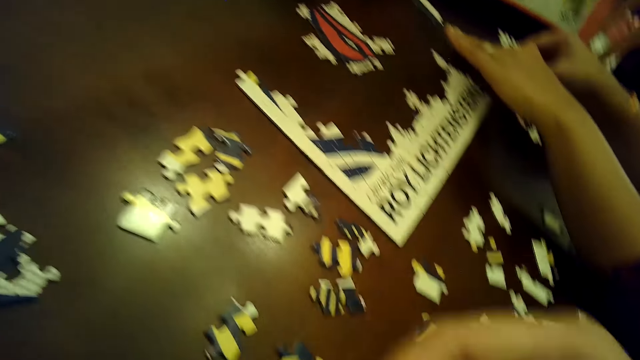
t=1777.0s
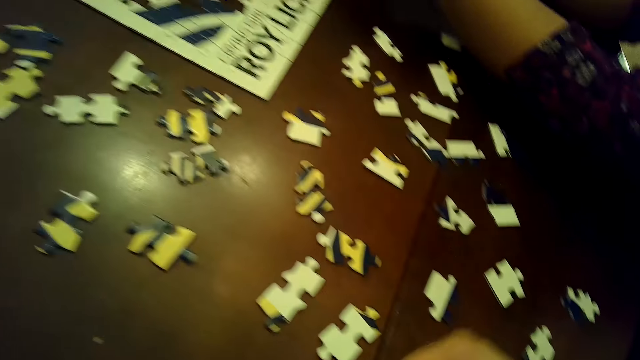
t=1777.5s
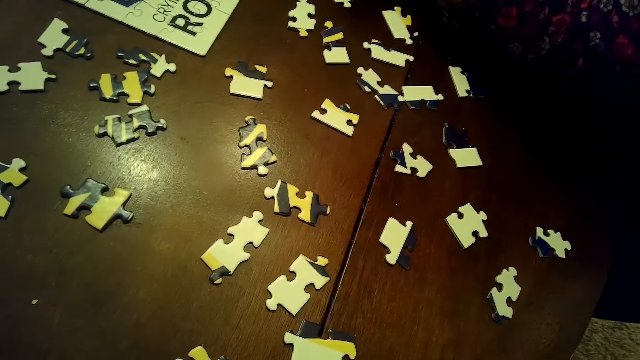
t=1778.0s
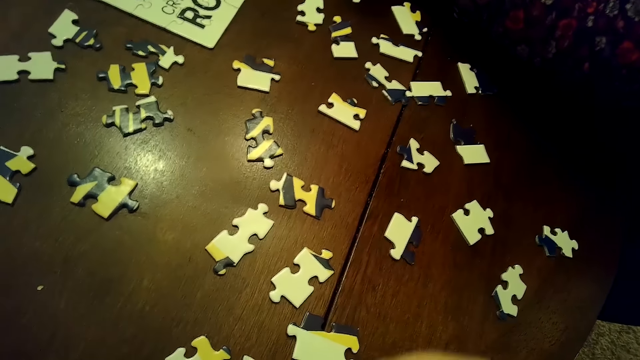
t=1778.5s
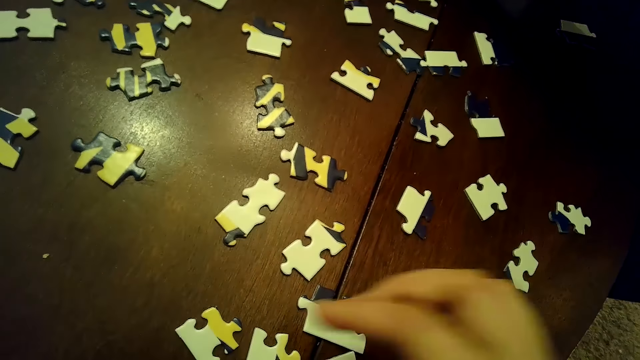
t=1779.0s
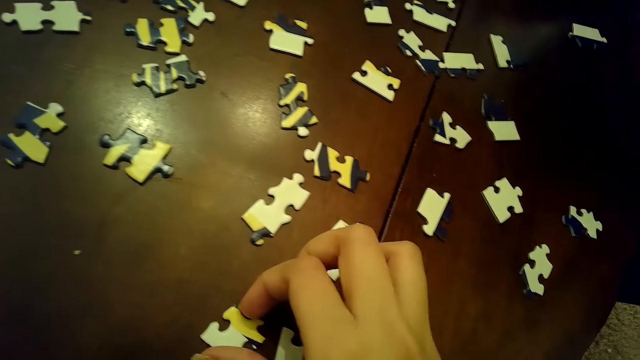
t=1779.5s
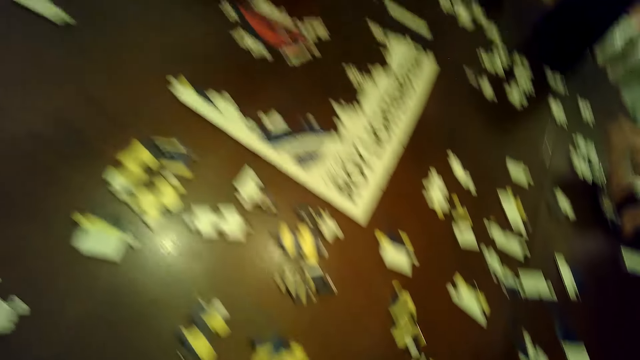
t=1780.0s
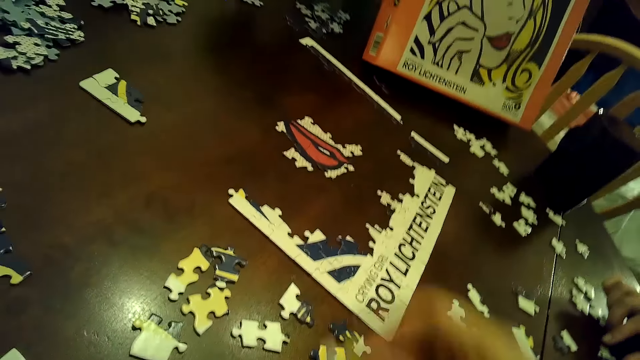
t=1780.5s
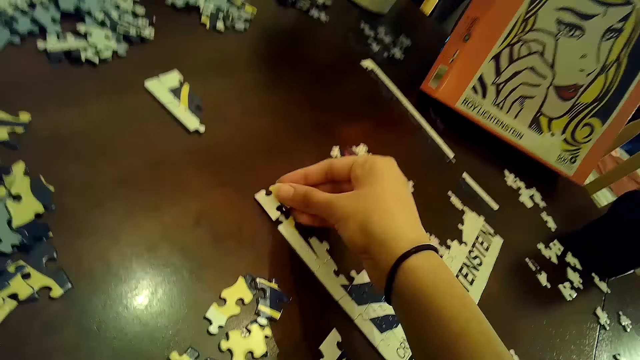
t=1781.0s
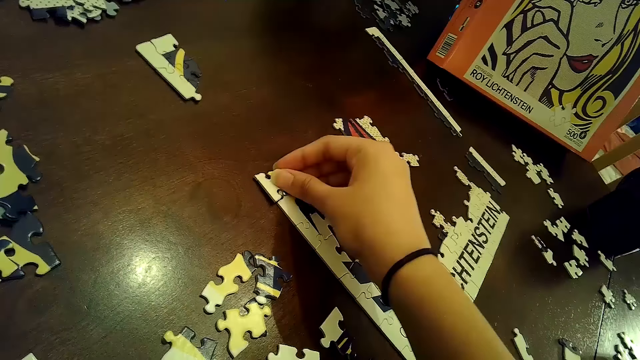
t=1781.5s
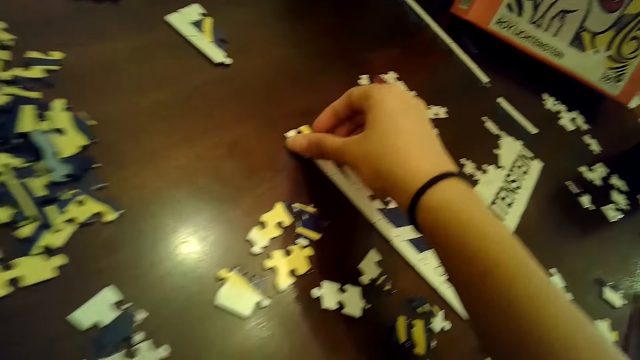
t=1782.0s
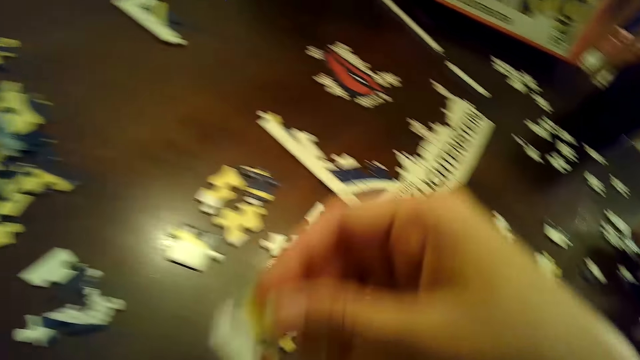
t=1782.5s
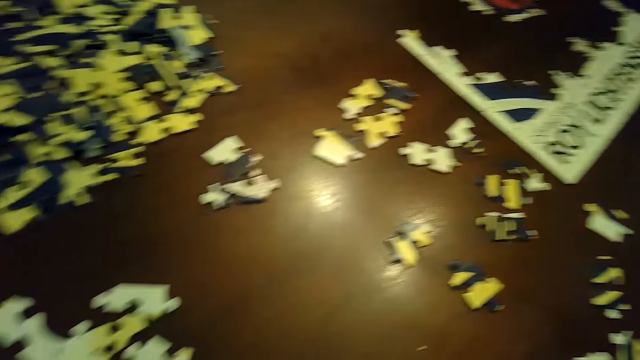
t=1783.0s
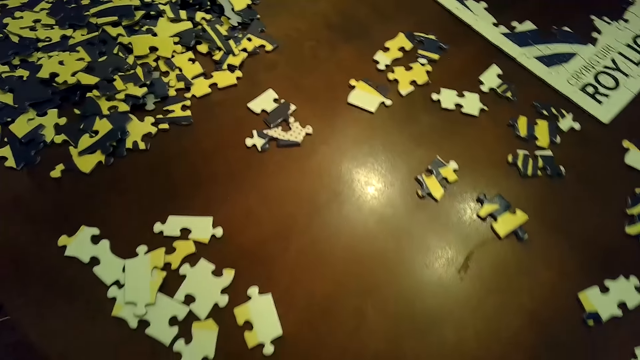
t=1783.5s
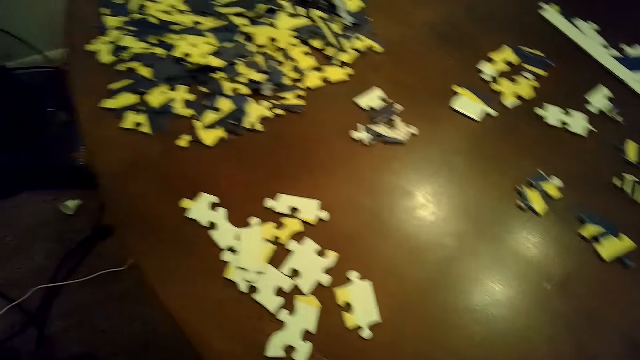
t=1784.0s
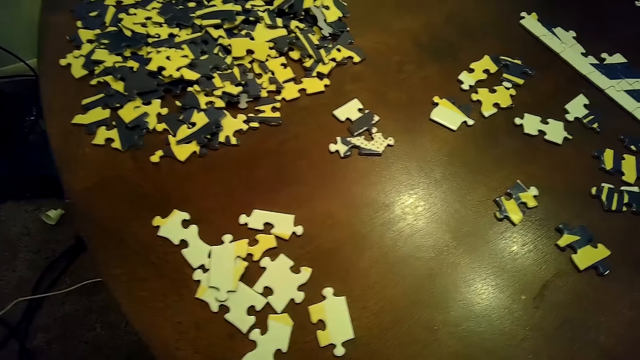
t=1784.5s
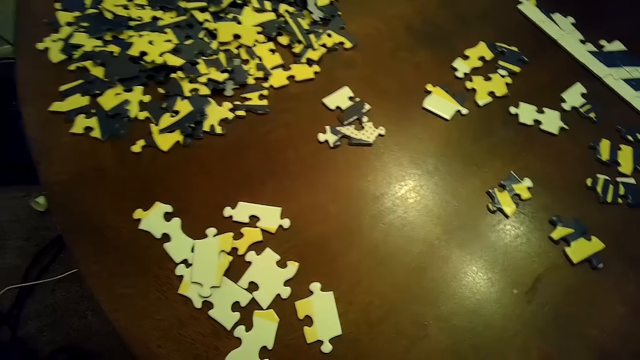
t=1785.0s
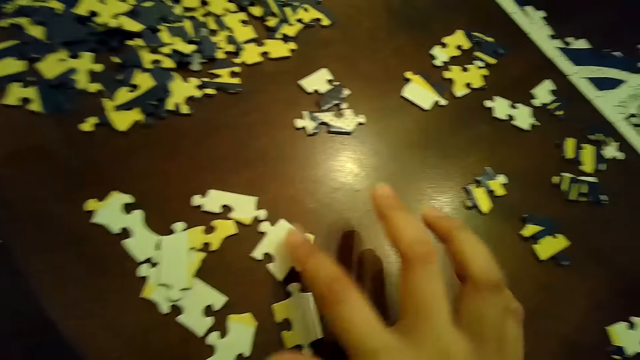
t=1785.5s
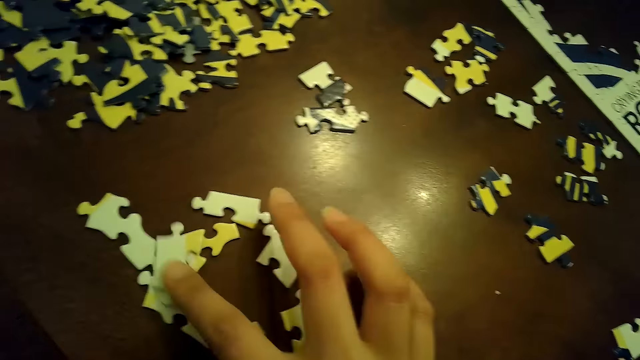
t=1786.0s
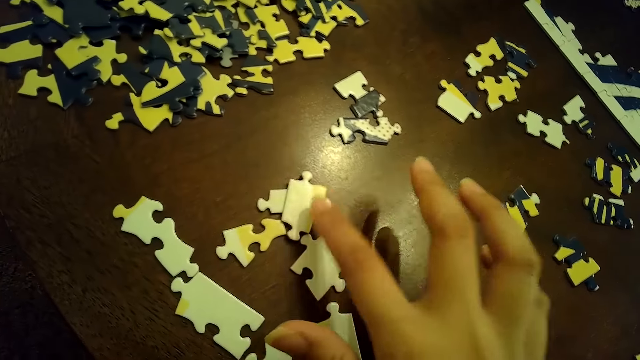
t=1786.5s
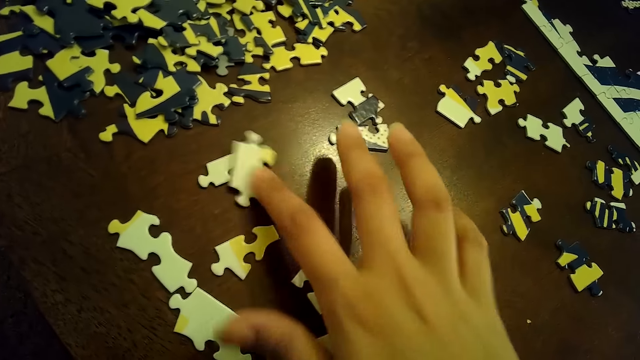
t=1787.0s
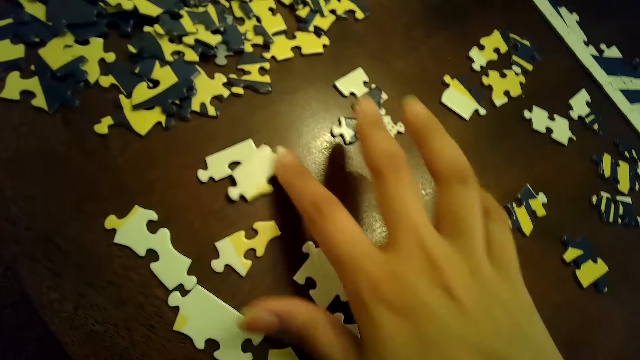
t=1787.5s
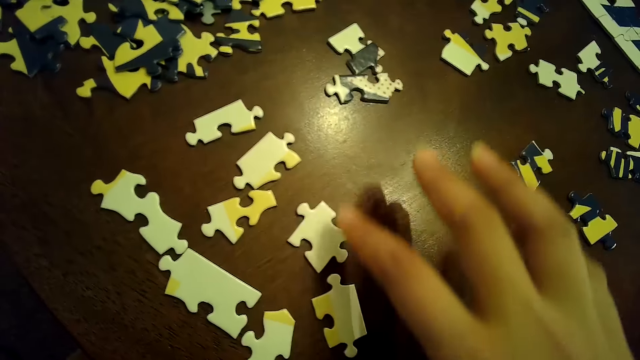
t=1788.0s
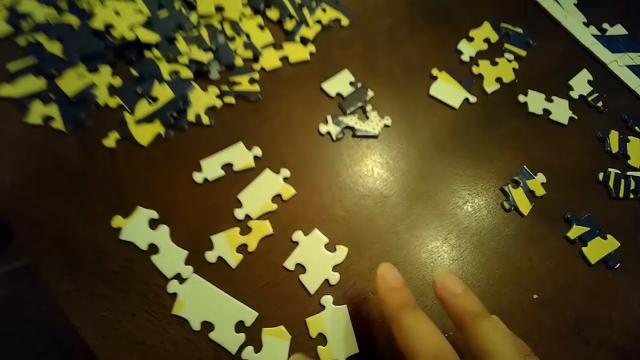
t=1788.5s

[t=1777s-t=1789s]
A woman holds down the tile of puzzle on the table with her left hand. The woman inserts a puzzle piece into the tile of puzzle on the table with her right hand. The camera wearer puts the puzzle piece in her right hand into her left hand. She looks at the puzzles. She picks up a piece of puzzle from the table with her right hand. The woman moves a puzzle piece on the table with her right hand. The camera wearer inserts the puzzle piece into the tile of puzzle on the table with her right hand. She removes the puzzle piece from the tile of puzzle on the table with her right hand. She puts the puzzle piece in her right hand into her left hand. She moves some puzzle pieces on the table with her right hand.

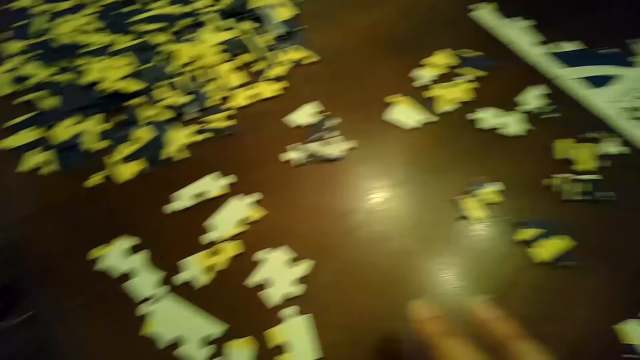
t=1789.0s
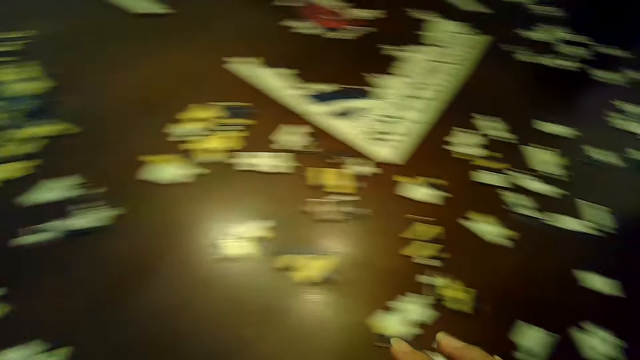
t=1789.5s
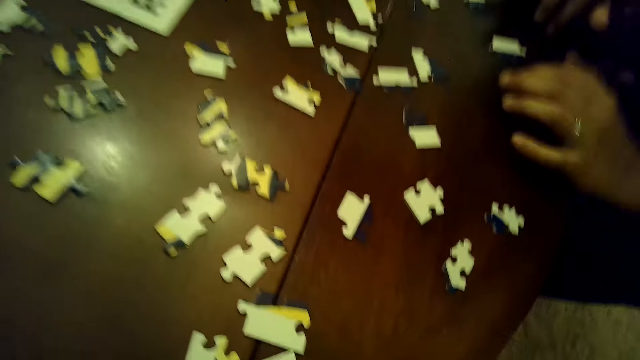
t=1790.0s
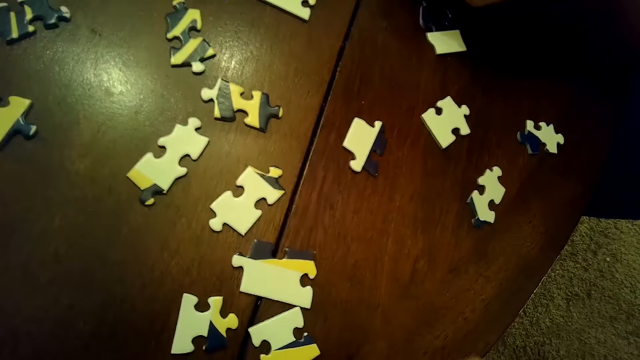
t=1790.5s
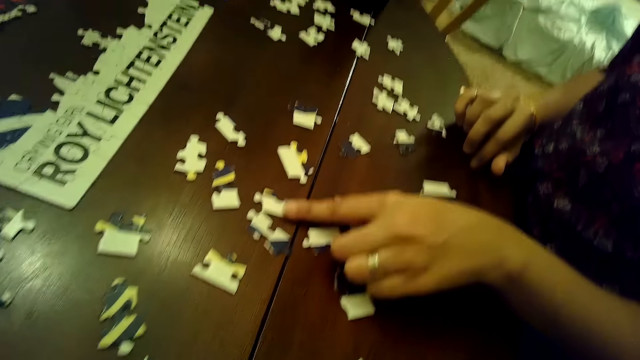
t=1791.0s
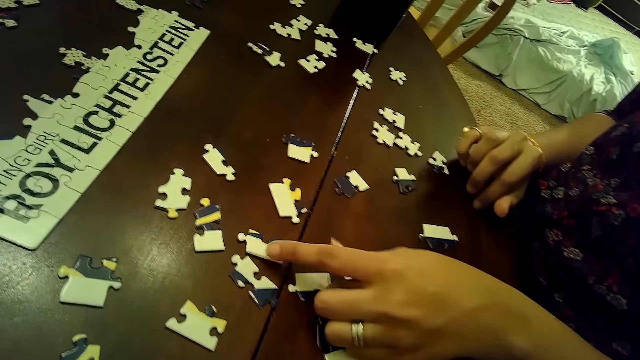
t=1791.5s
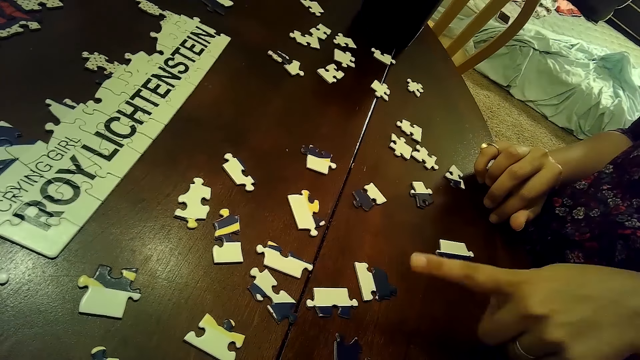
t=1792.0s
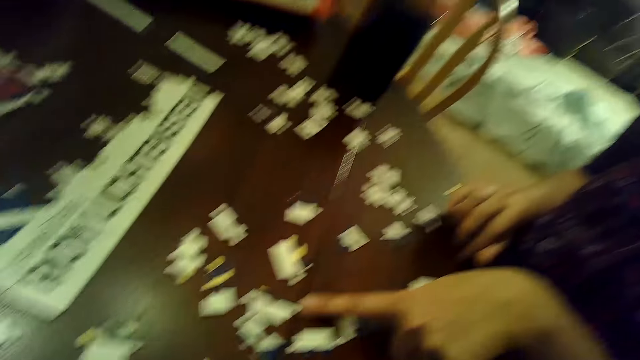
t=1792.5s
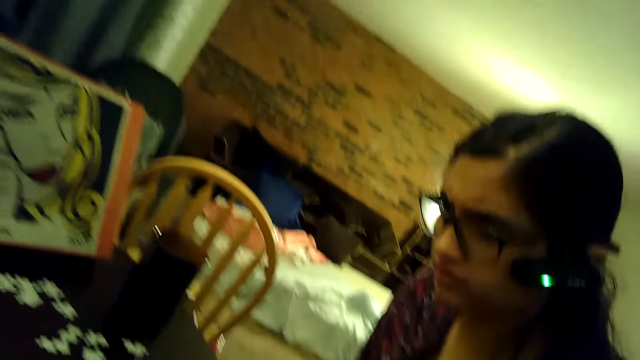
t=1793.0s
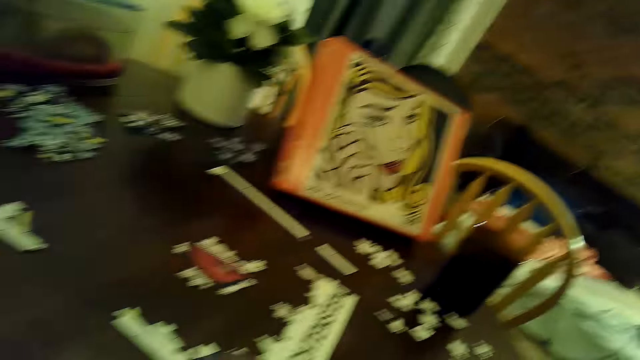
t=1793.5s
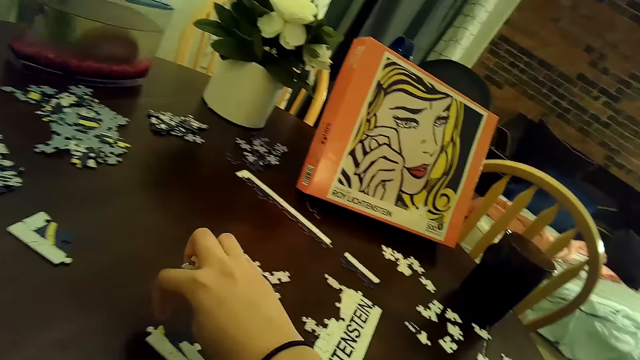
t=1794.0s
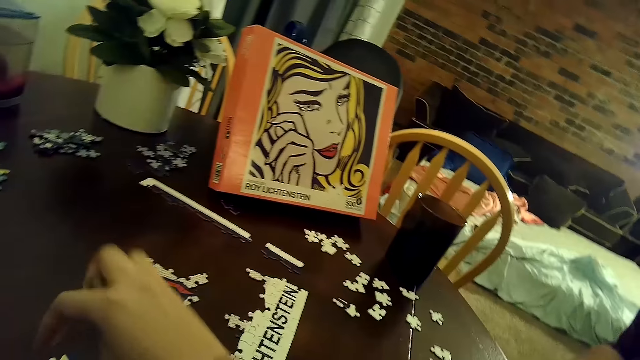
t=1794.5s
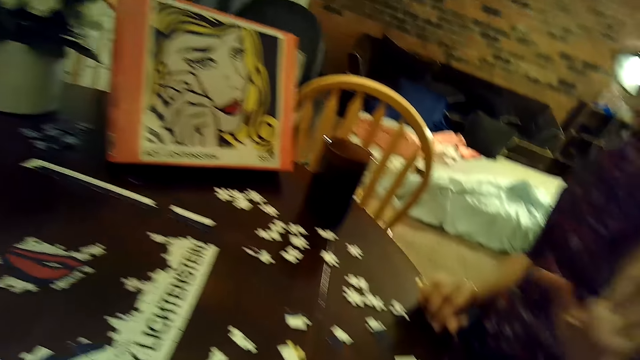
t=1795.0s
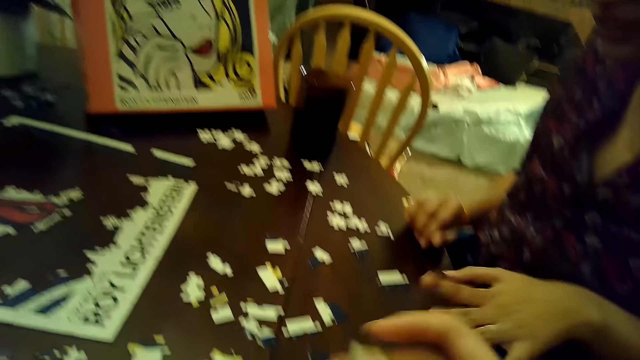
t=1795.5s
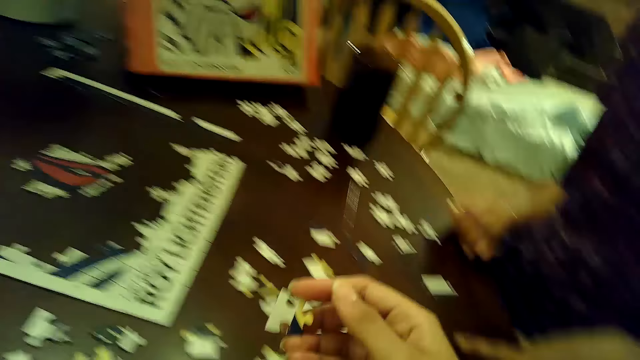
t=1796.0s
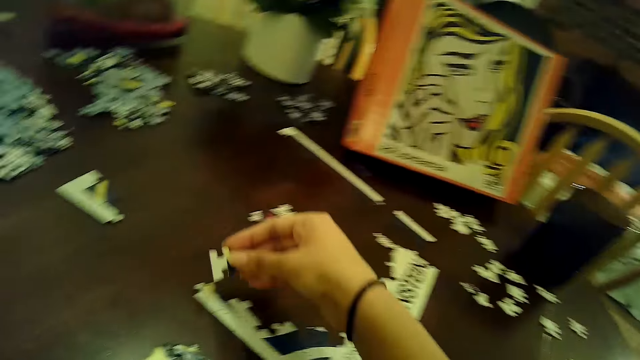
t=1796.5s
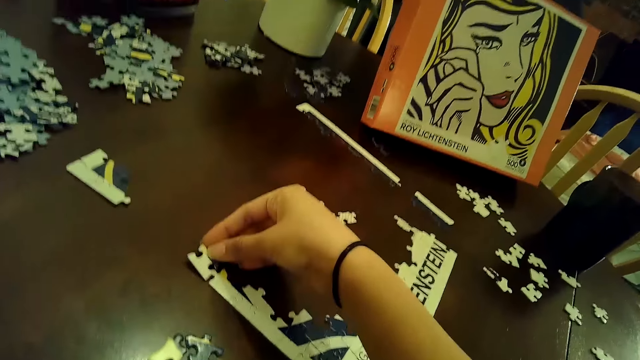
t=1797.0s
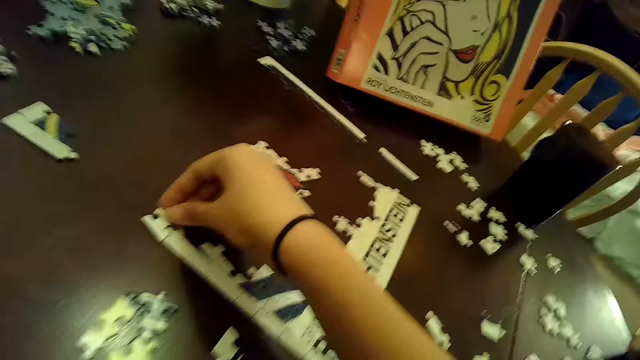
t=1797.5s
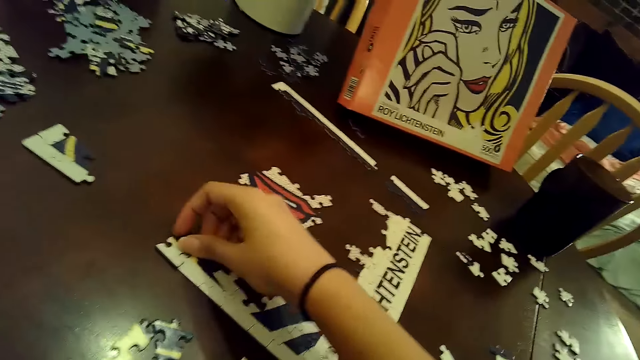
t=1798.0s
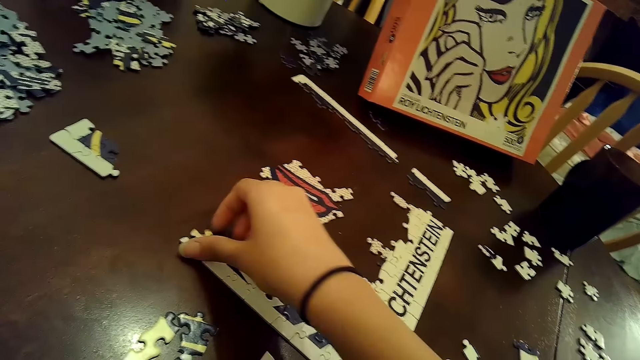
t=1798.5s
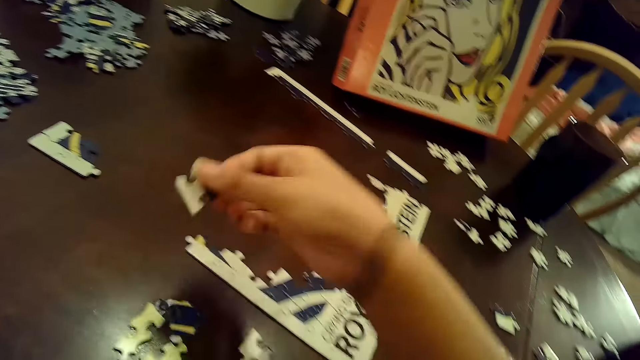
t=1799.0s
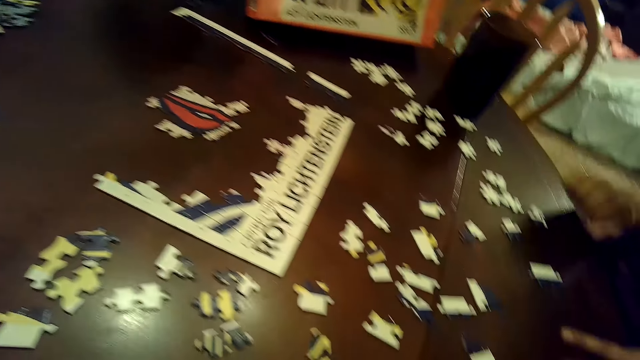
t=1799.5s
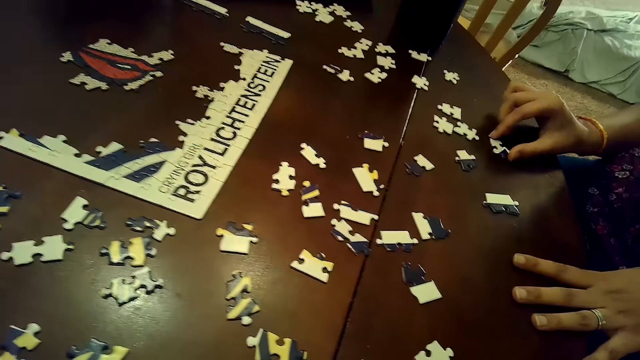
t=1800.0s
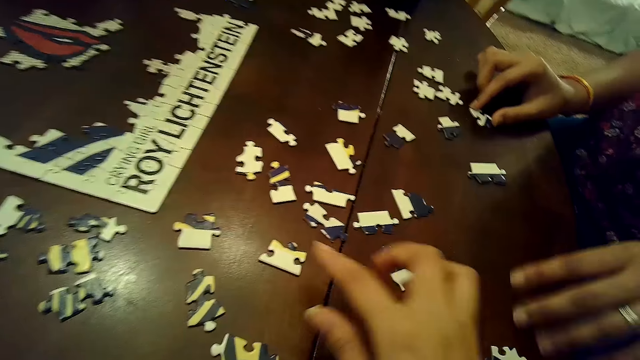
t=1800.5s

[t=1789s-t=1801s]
A woman touches a puzzle piece on the table with her left hand. The camera wearer inserts a puzzle piece into the tile of puzzle on the table with her right hand. She removes the puzzle piece from the tile of puzzle on the table with her right hand. She puts the puzzle piece in her right hand into her left hand. The woman moves a puzzle piece on the table with her right hand.
